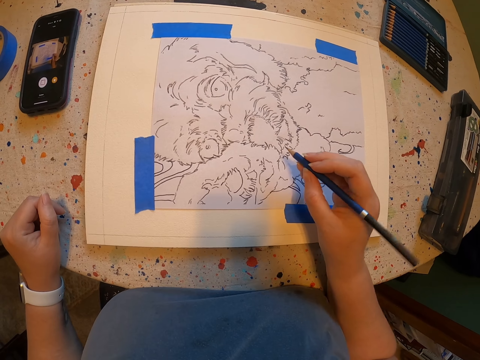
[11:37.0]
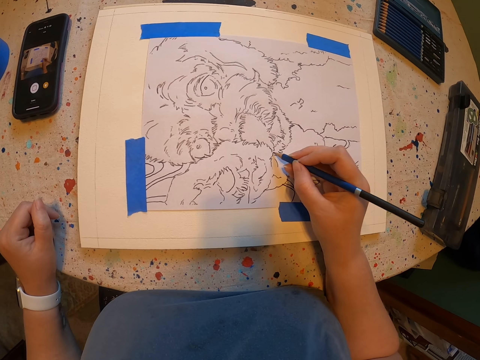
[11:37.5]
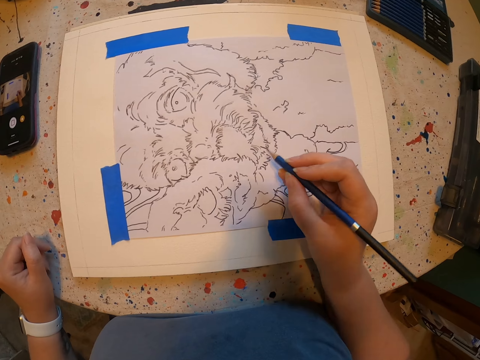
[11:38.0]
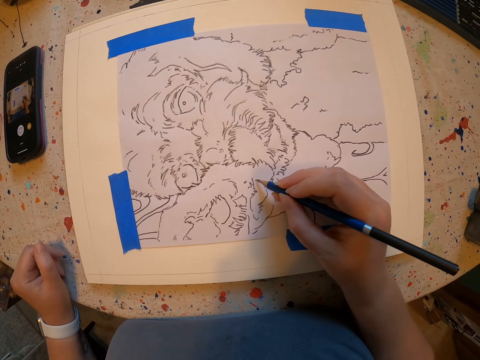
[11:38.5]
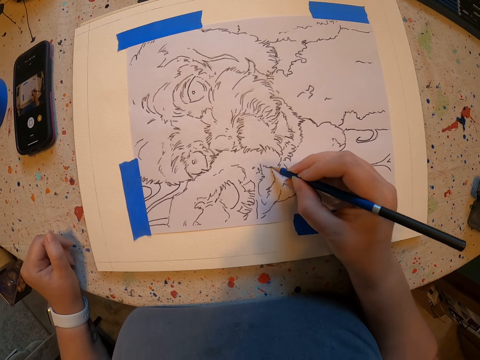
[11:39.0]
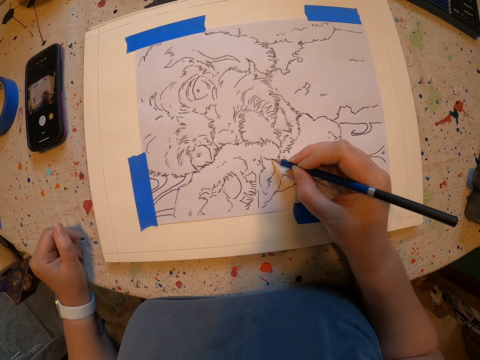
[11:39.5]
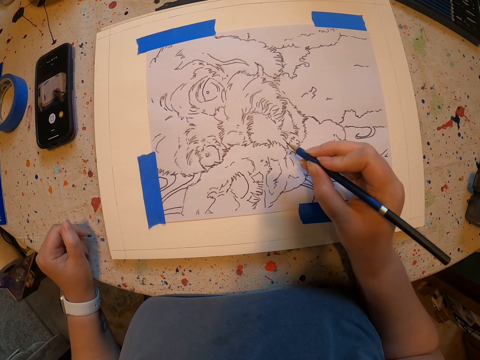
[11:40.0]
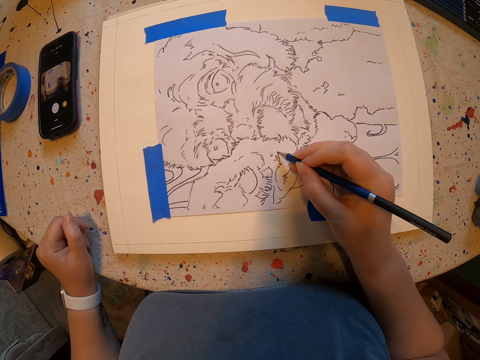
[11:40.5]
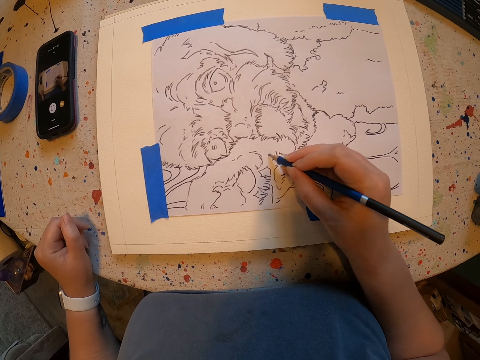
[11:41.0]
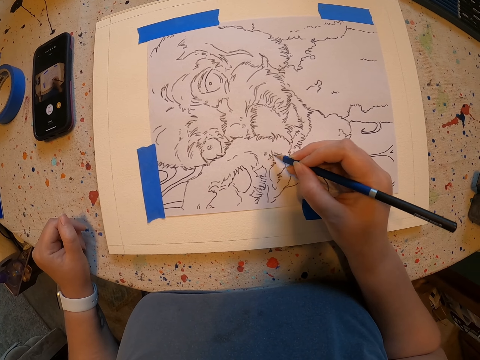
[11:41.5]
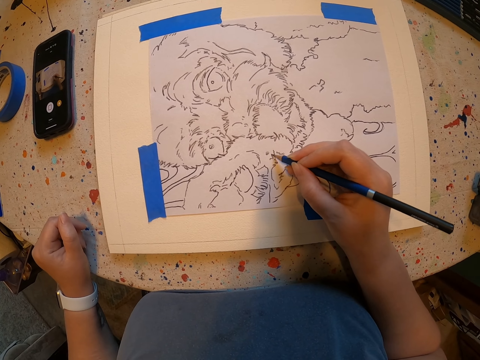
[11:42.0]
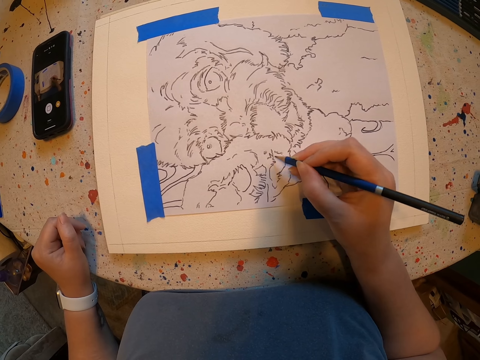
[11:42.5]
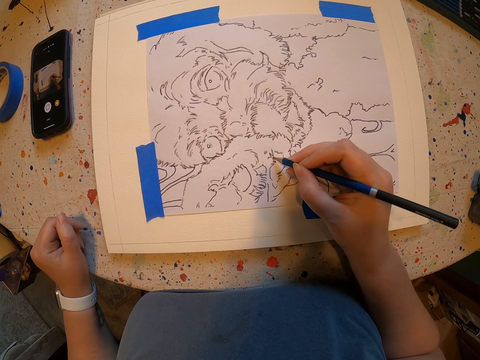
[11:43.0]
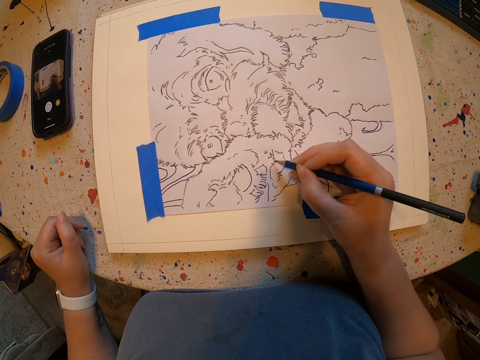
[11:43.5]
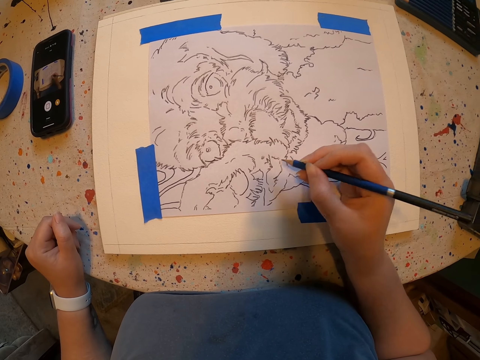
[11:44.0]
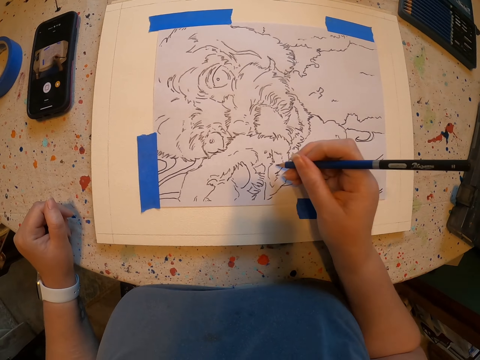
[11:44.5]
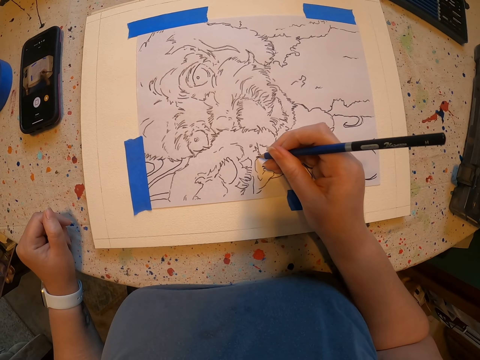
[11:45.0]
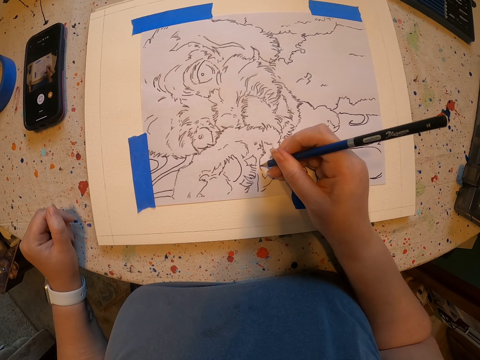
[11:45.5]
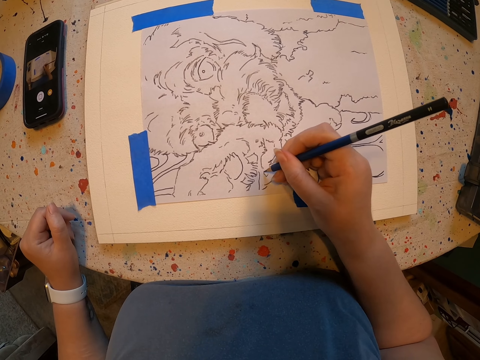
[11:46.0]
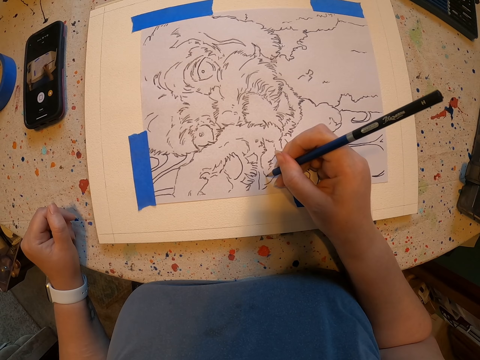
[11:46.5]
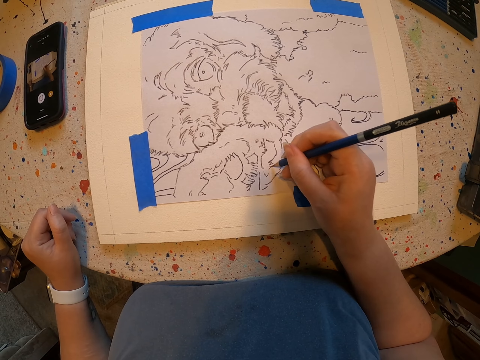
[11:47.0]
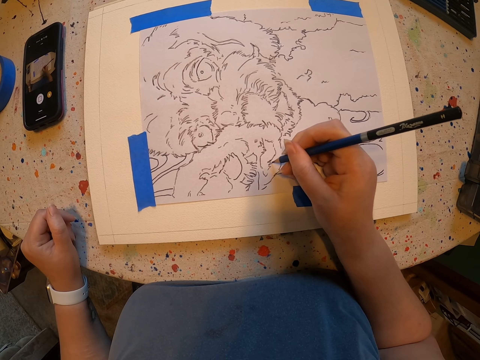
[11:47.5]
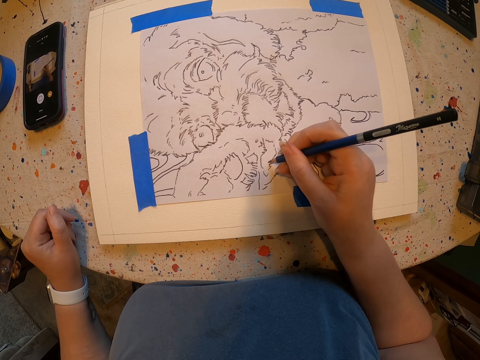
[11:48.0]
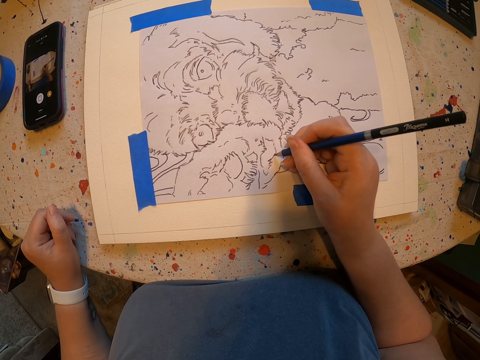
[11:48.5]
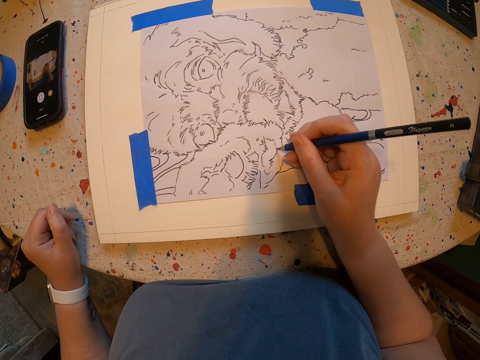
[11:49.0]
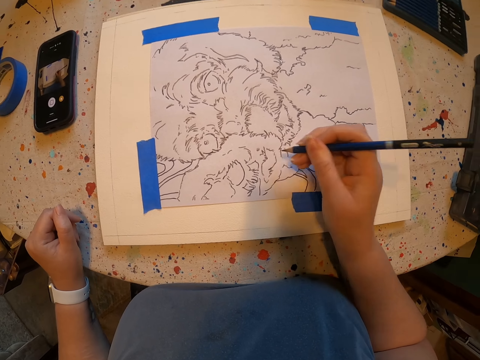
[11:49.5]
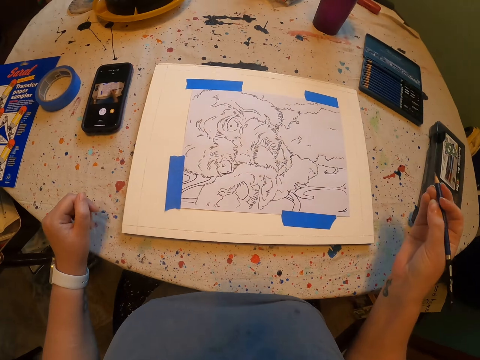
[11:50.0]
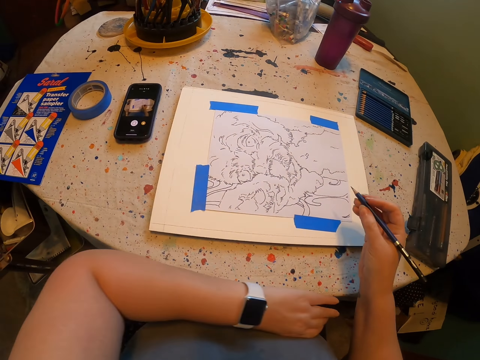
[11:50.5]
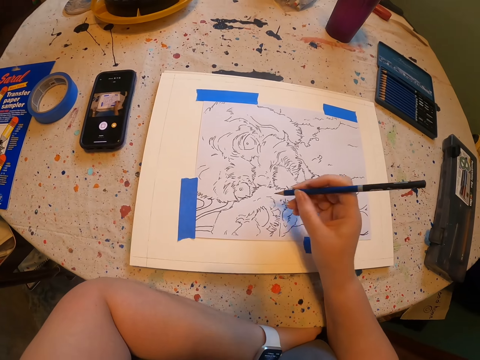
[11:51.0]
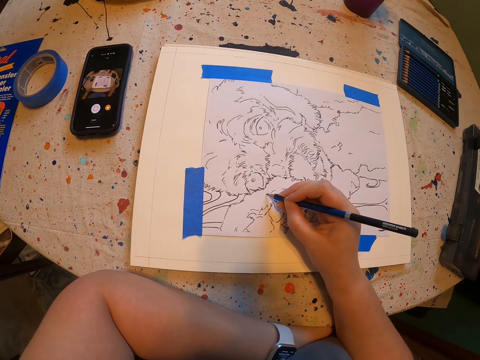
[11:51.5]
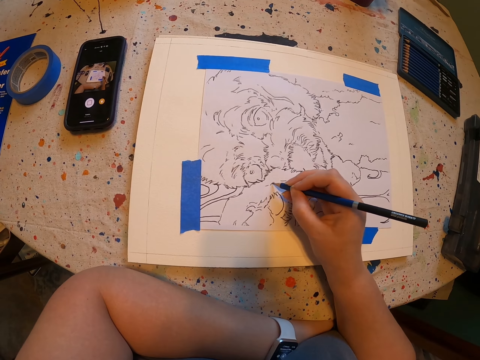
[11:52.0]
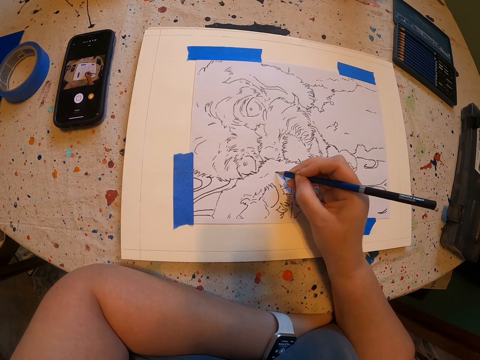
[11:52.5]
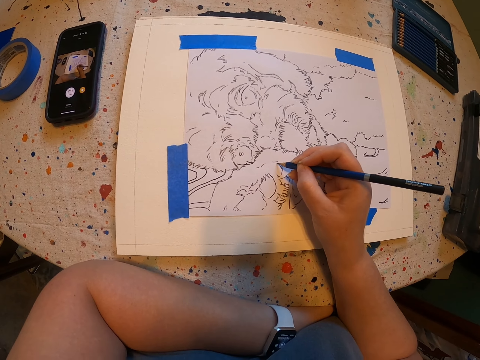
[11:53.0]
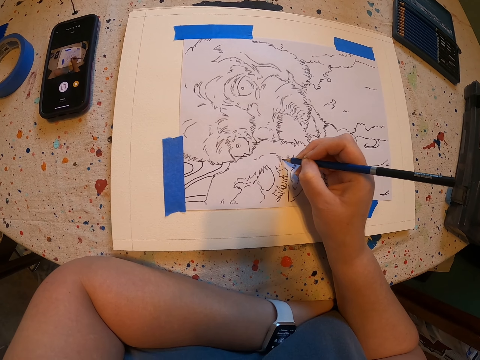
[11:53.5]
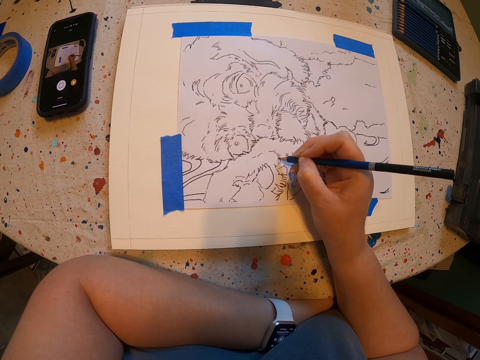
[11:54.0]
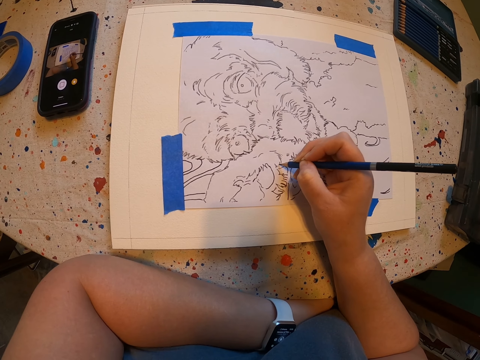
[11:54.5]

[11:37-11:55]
The camera wearer moves hands. They draw on the paint paper. They move a hand. They draw on the paint paper. They move hands. They draw on the paint paper.

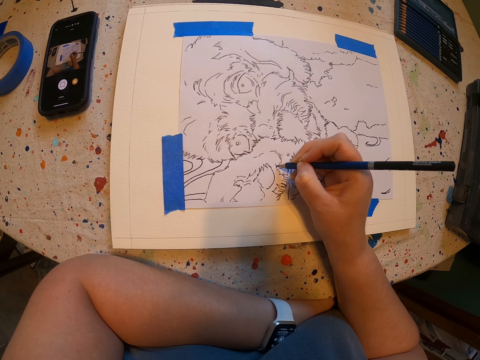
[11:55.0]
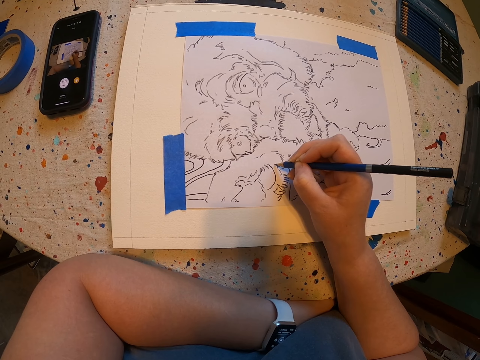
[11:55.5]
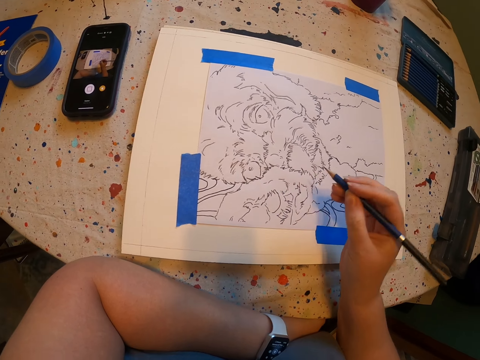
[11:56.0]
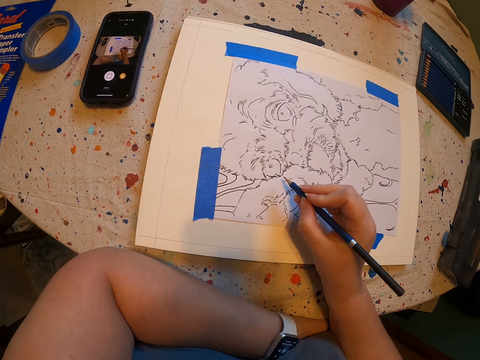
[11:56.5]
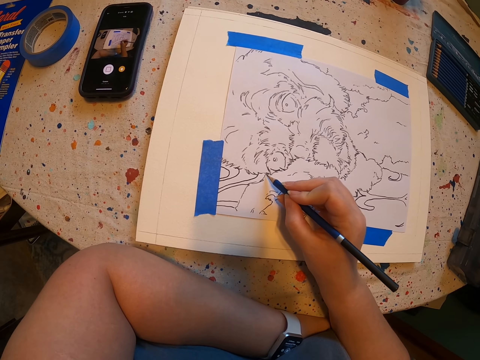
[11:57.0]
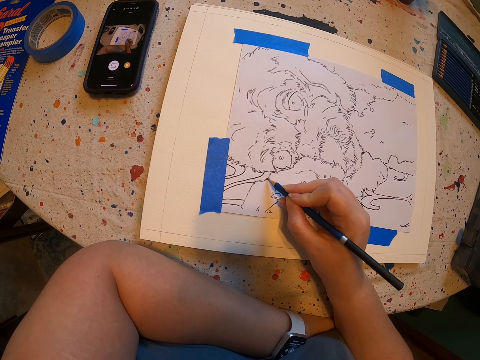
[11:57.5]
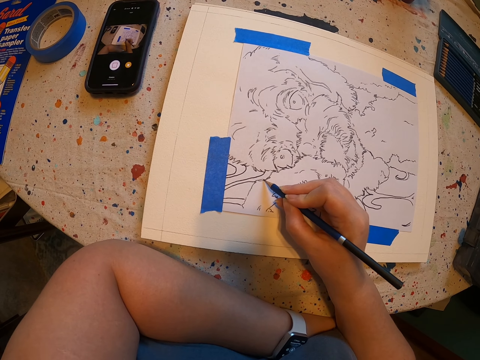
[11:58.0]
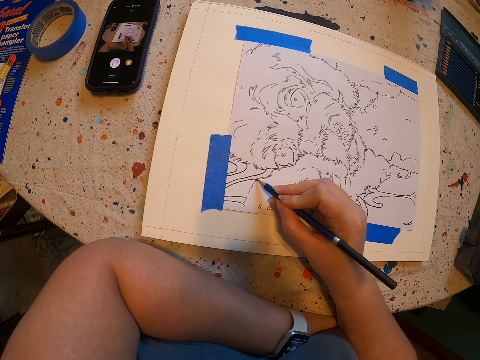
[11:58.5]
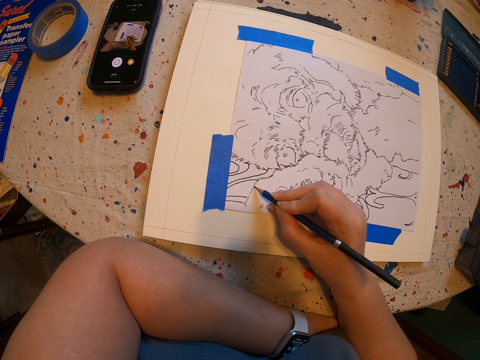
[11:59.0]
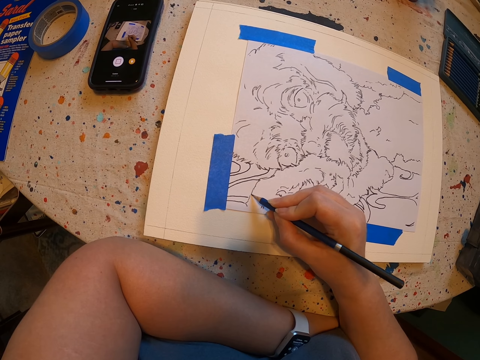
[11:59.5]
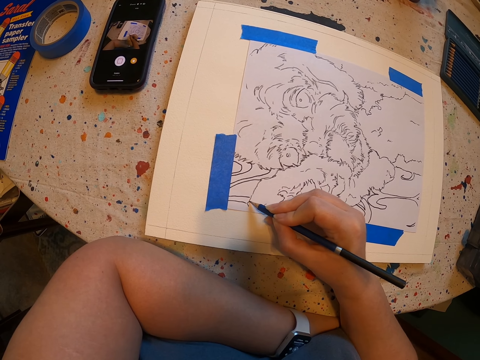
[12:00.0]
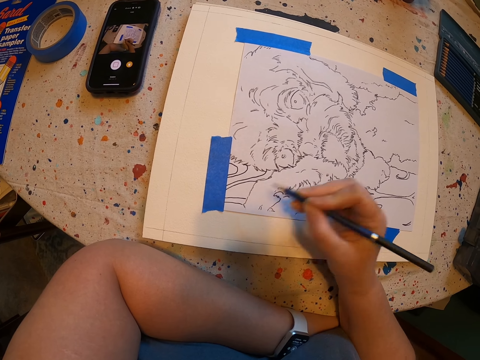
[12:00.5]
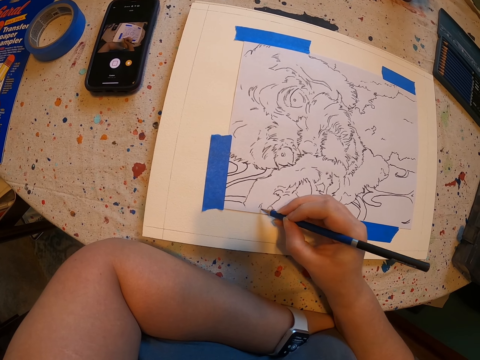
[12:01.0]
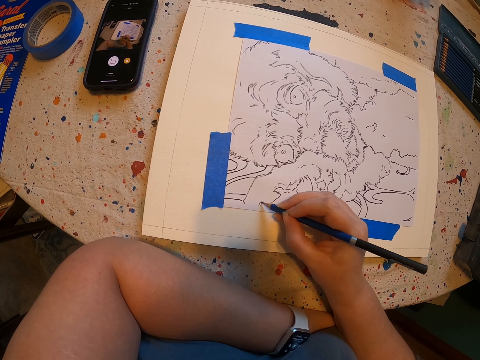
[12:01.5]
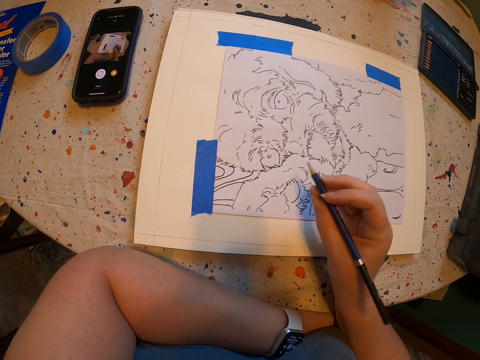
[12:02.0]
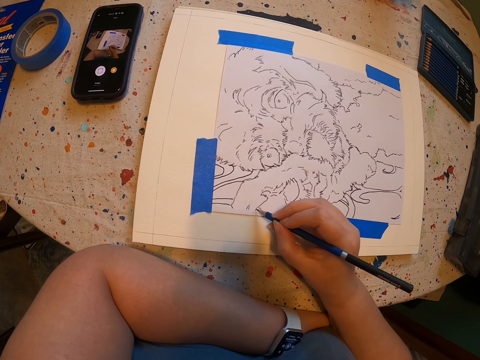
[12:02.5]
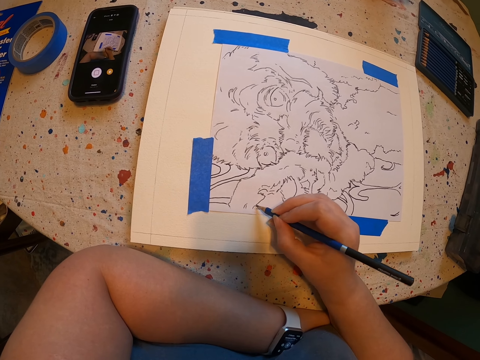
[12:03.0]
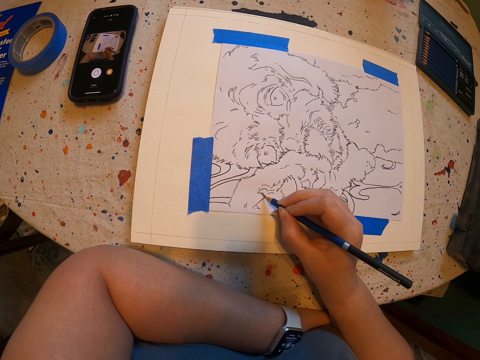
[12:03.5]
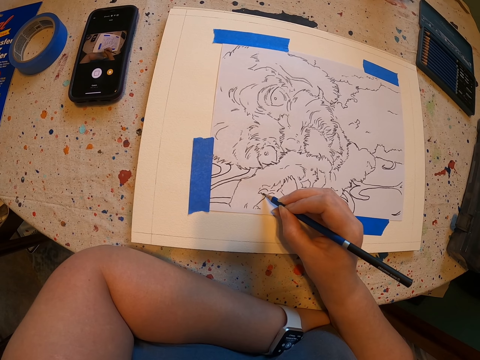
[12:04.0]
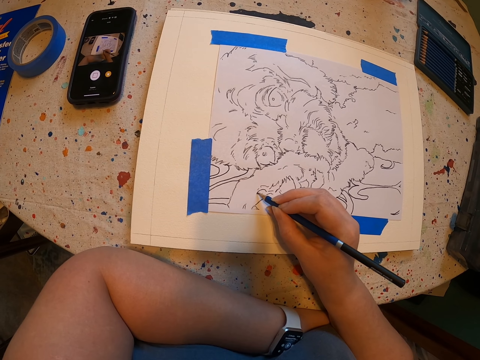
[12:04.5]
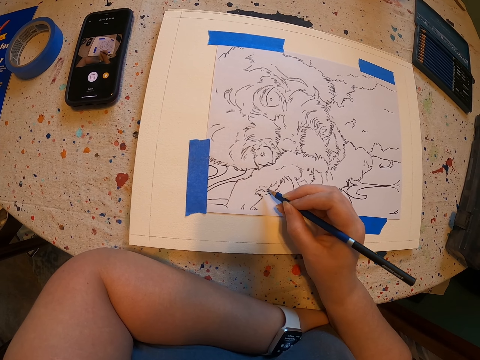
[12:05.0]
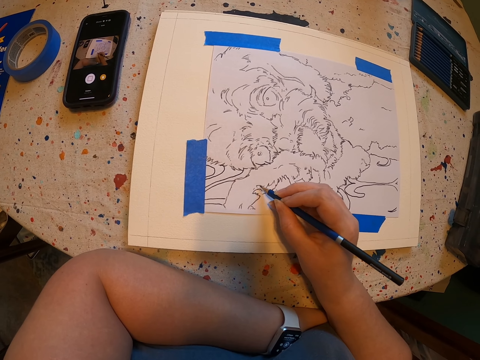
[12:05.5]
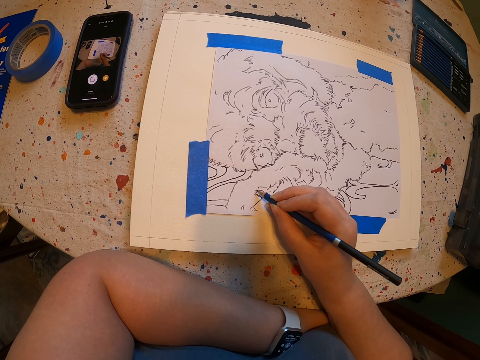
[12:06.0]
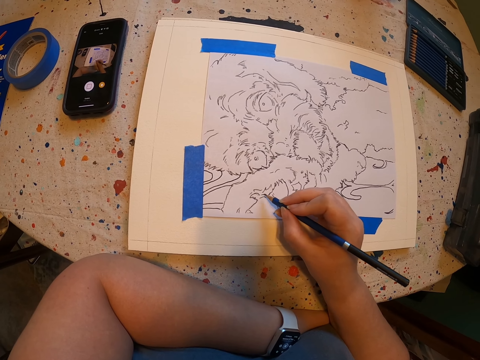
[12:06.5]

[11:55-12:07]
The camera wearer moves hands. They draw on the paint paper. They move hands. They draw on the paint paper.
